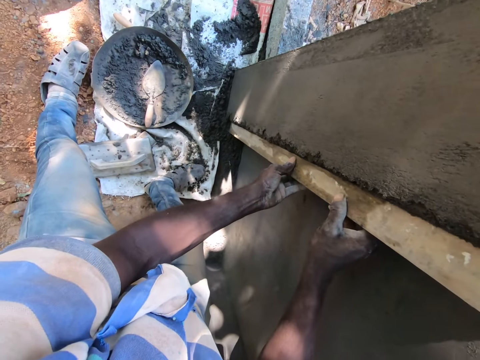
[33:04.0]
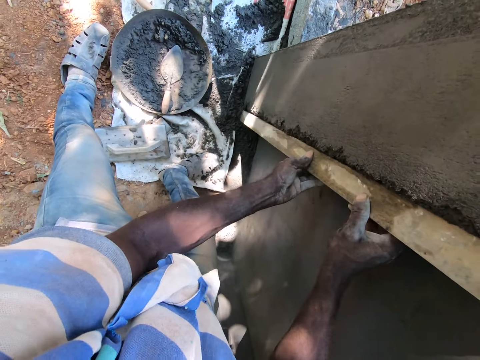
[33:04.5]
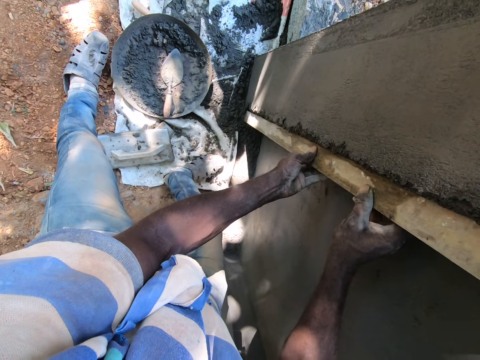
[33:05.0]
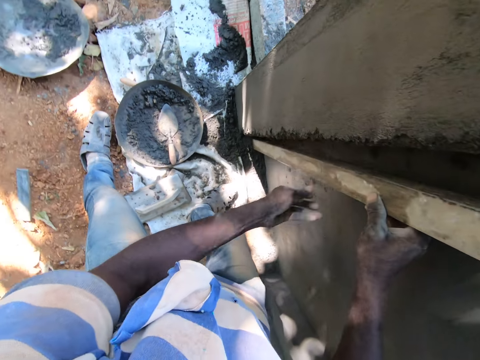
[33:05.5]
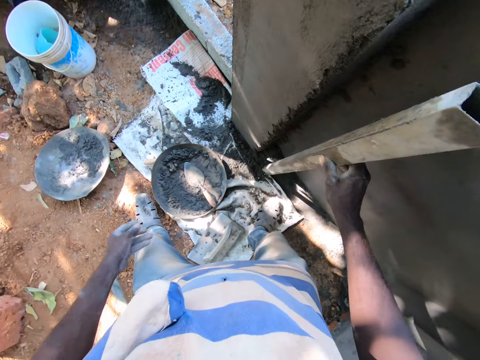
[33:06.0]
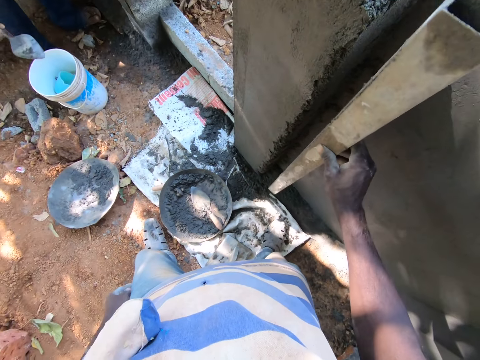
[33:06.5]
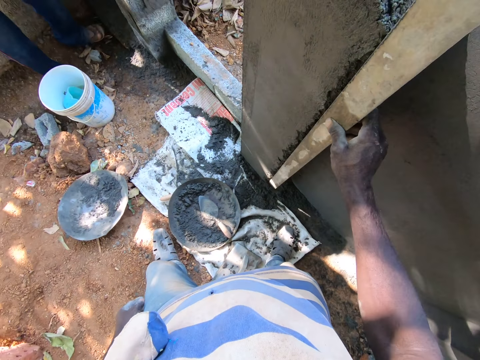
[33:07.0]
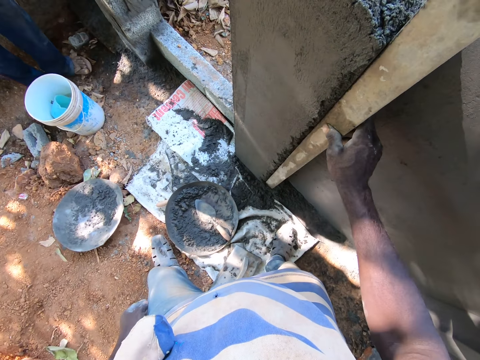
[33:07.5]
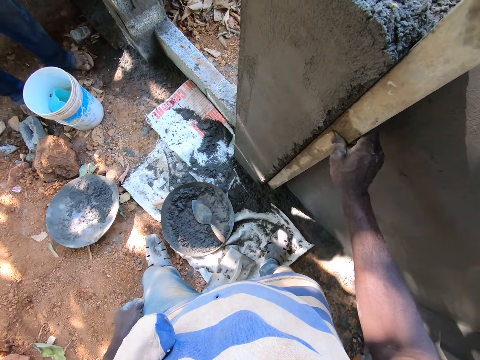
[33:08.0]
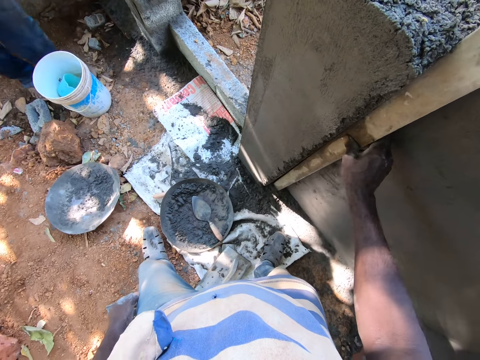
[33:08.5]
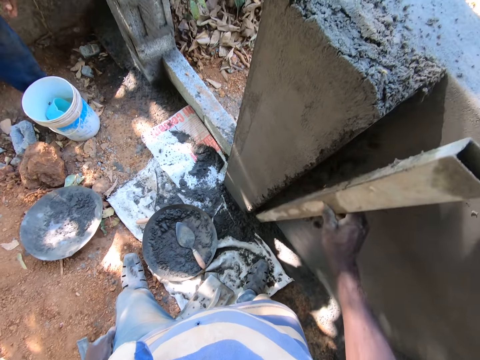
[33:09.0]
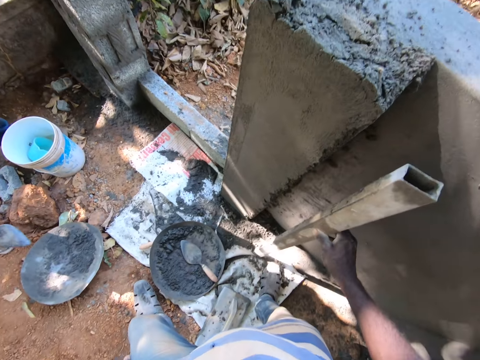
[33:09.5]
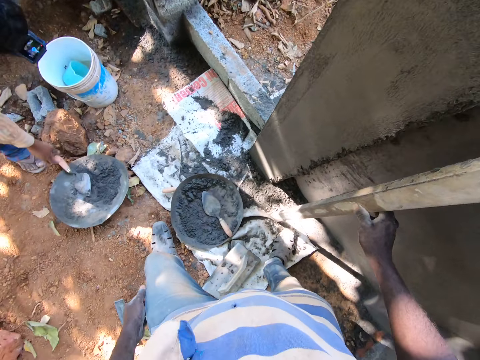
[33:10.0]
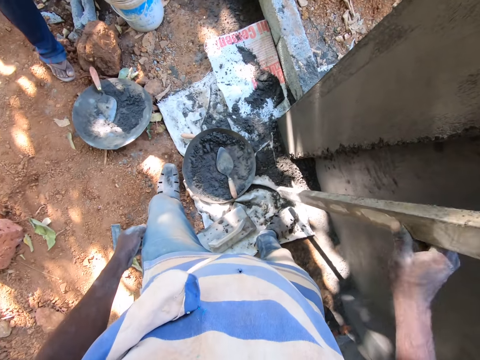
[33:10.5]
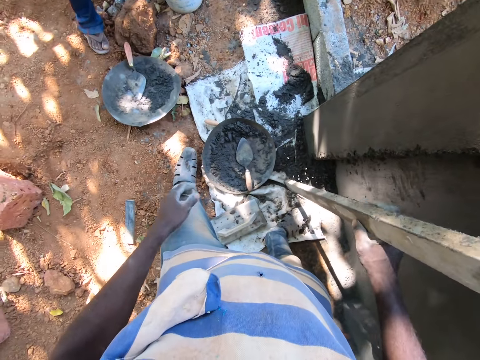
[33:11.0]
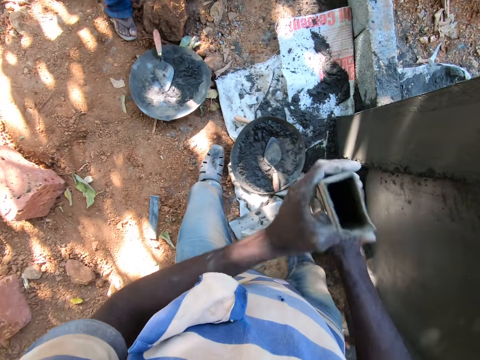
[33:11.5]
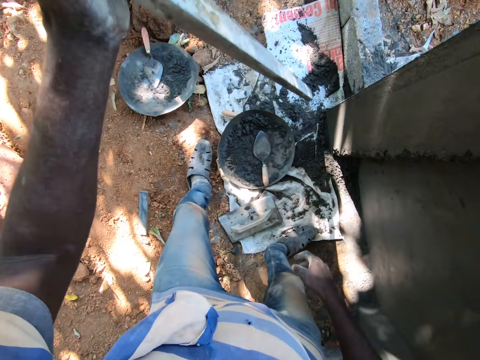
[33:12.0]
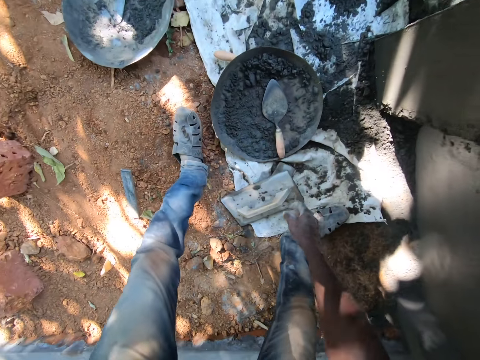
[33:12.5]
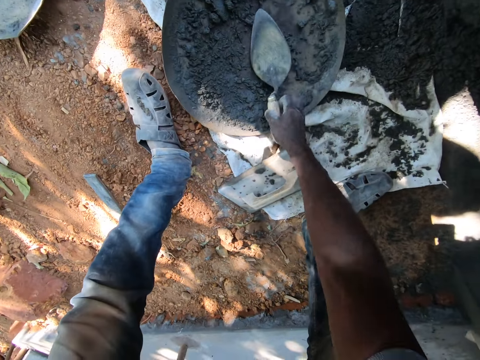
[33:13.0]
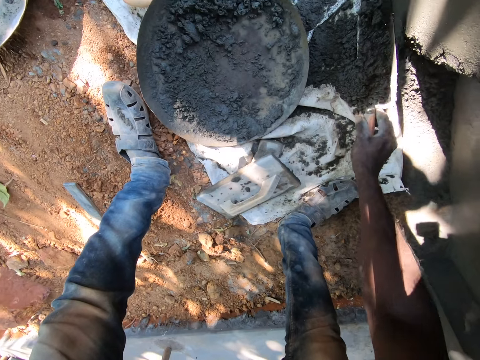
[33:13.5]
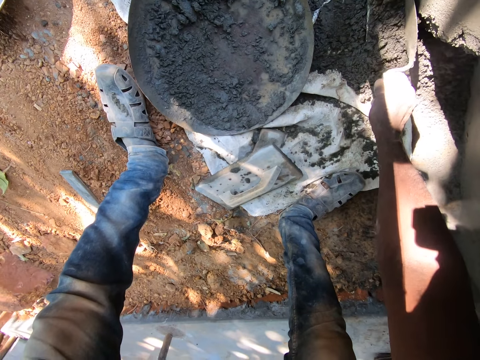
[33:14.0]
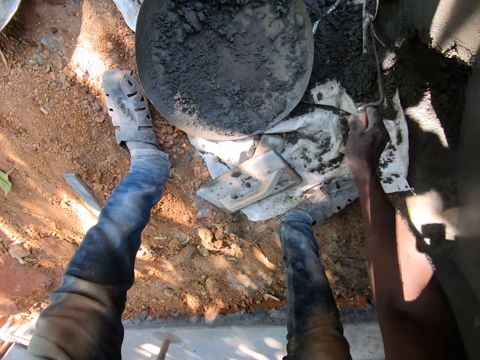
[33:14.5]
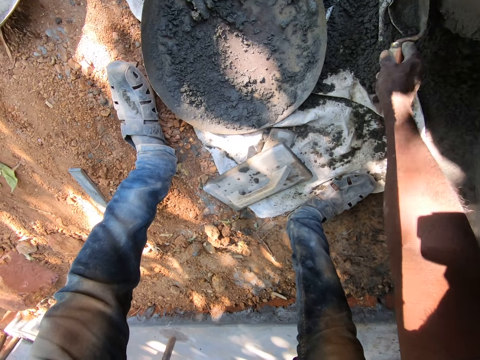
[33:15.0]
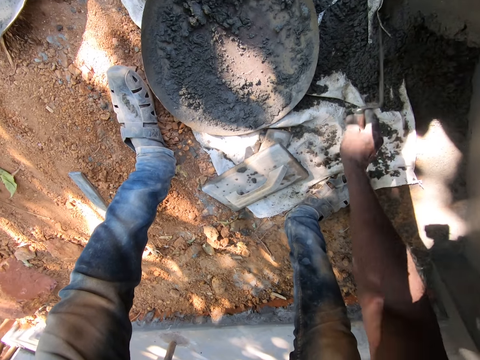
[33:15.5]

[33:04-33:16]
The camera wearer smoothens the concrete on the wall with the aluminium rod in his right hand. A man drops the brick trowel in his right hand on a head pan on the ground. The camera wearer hits the aluminium rod in his right hand on the sack. He passes the aluminium rod from his right hand to his left hand. He picks up the brick trowel from the head pan on the sack with his right hand. He plasters the wall. He scrapes the concrete on the sack with the brick trowel in his right hand.

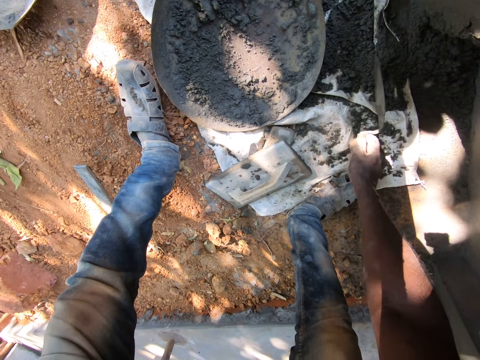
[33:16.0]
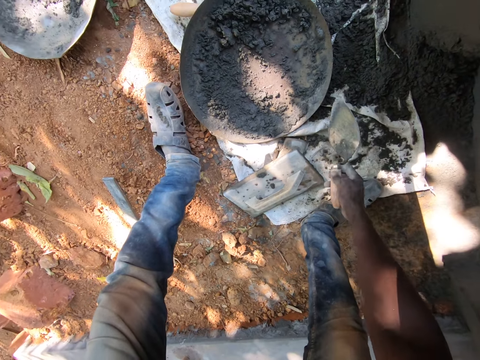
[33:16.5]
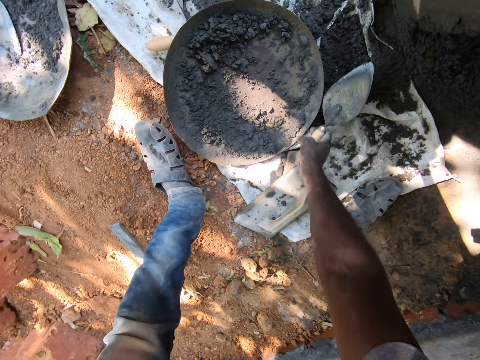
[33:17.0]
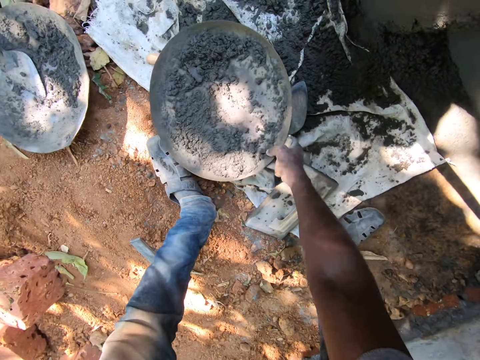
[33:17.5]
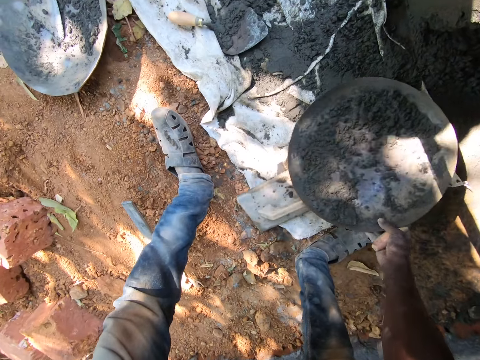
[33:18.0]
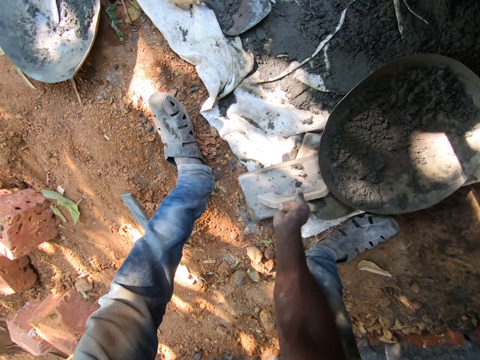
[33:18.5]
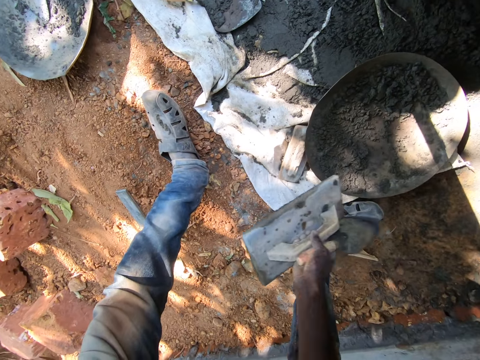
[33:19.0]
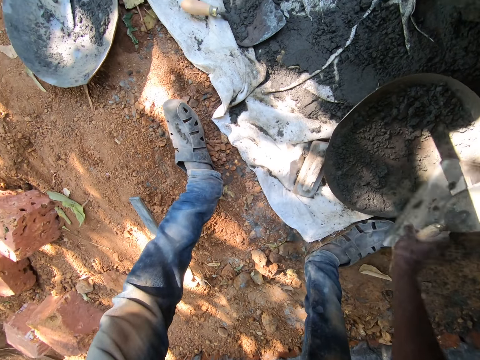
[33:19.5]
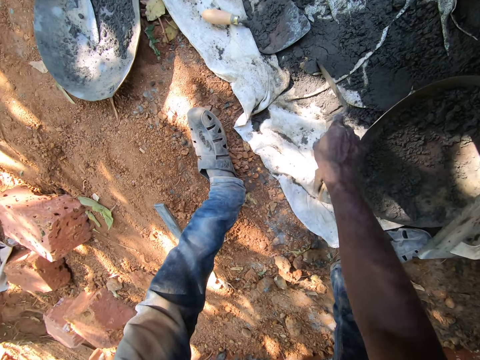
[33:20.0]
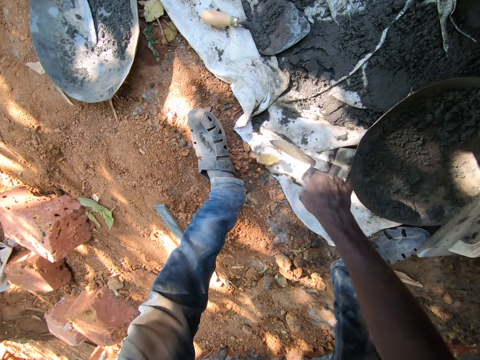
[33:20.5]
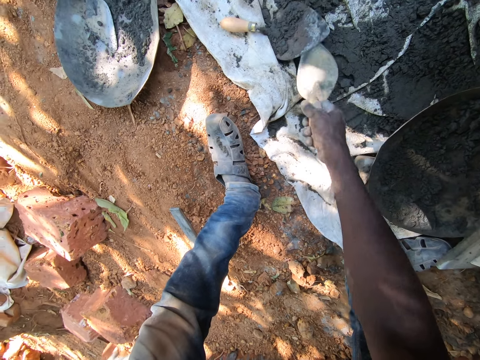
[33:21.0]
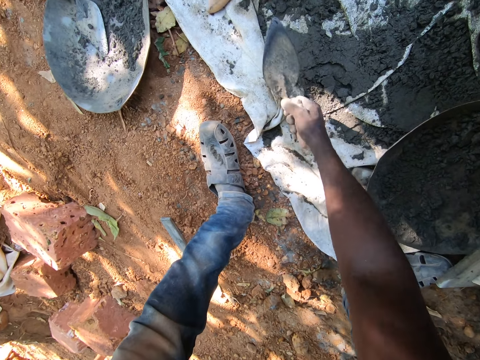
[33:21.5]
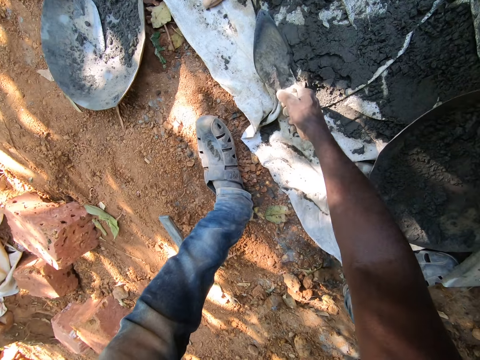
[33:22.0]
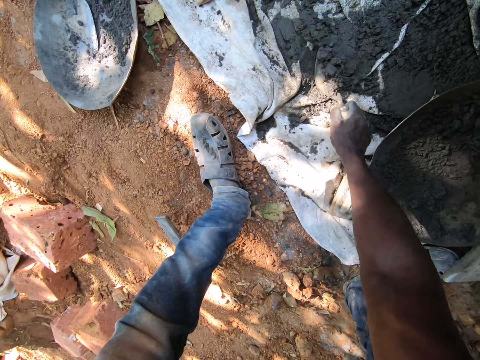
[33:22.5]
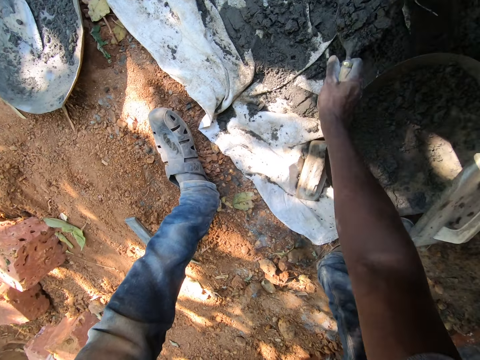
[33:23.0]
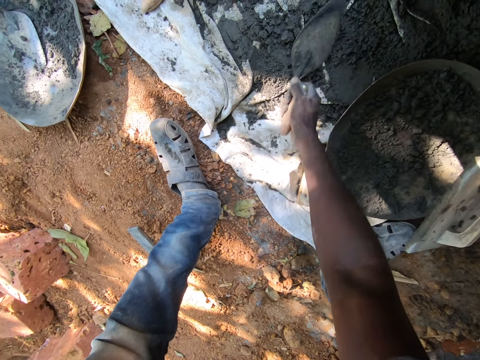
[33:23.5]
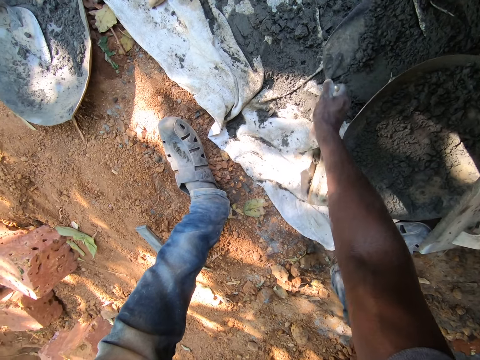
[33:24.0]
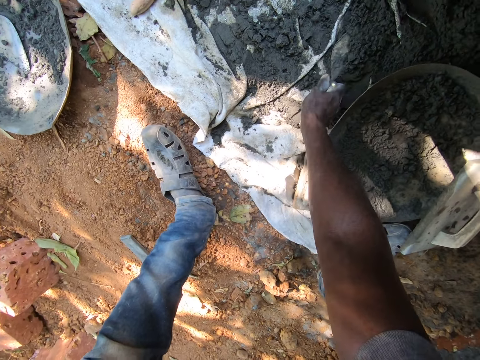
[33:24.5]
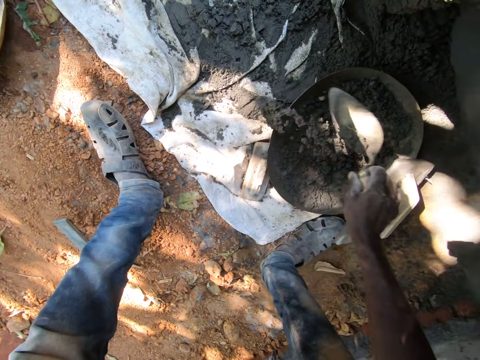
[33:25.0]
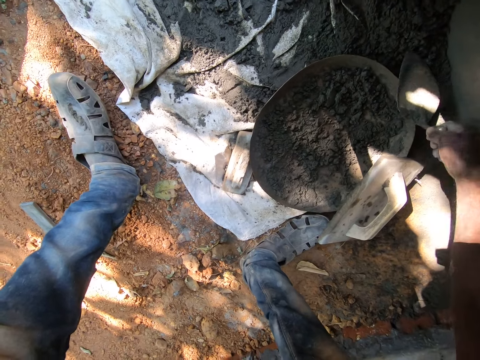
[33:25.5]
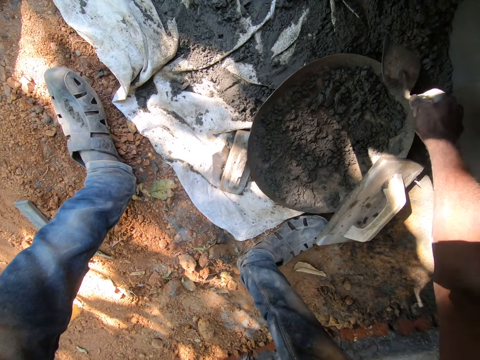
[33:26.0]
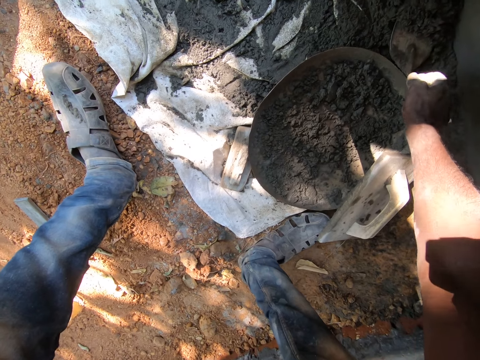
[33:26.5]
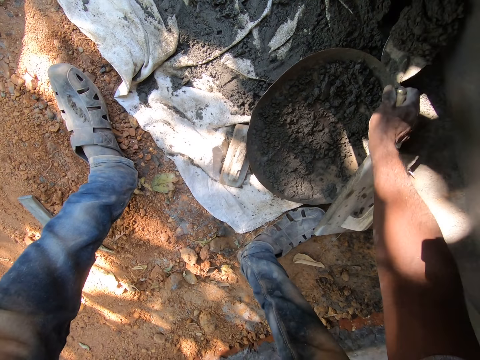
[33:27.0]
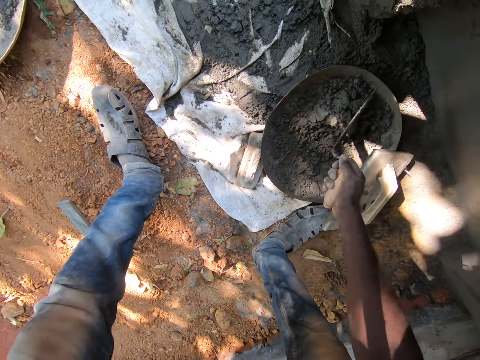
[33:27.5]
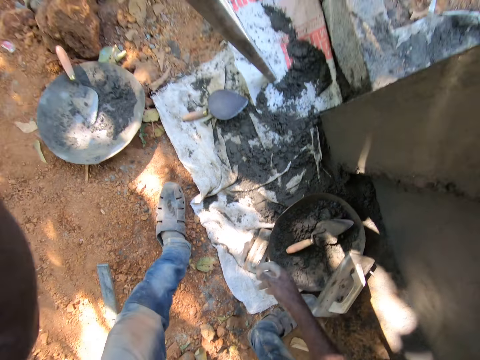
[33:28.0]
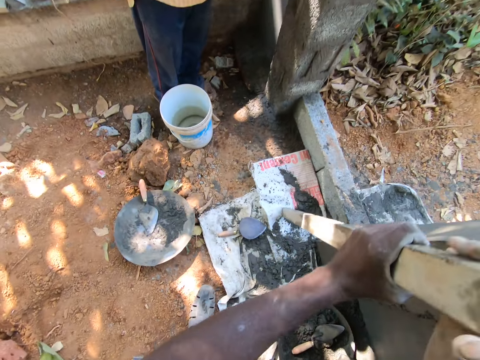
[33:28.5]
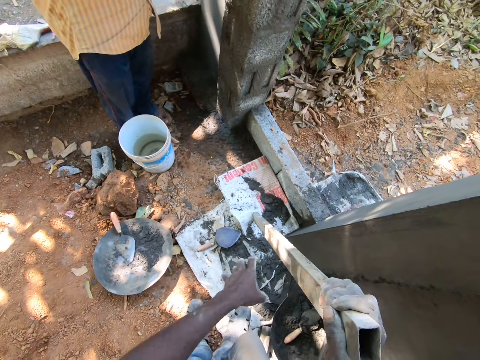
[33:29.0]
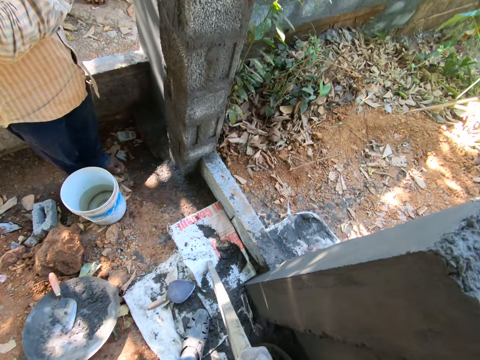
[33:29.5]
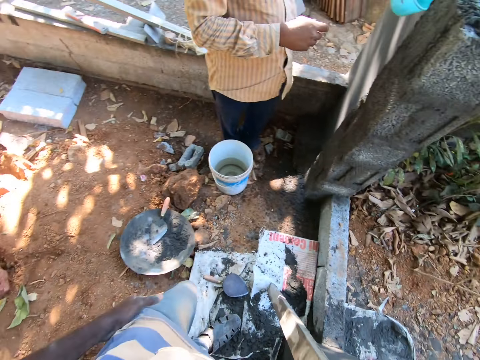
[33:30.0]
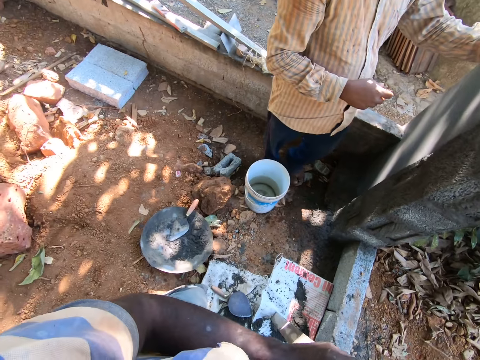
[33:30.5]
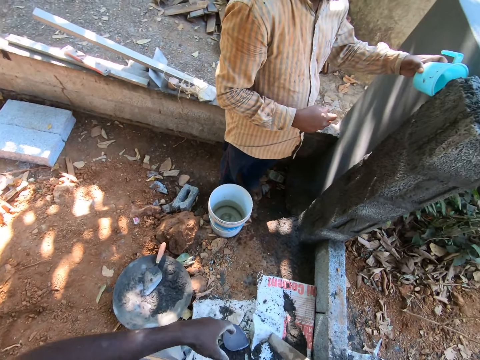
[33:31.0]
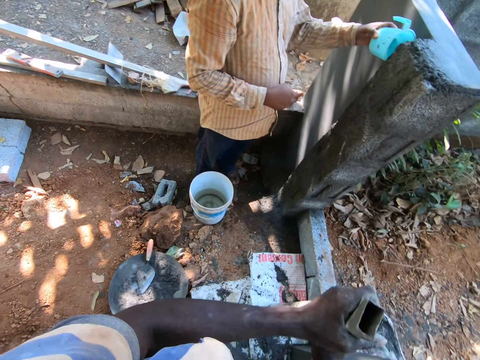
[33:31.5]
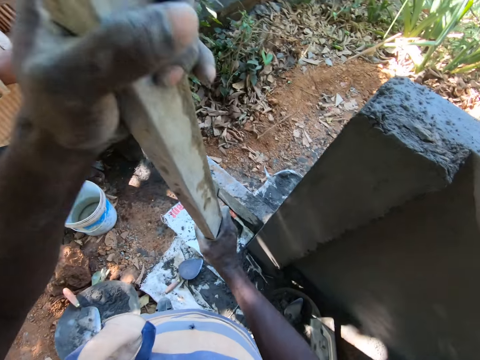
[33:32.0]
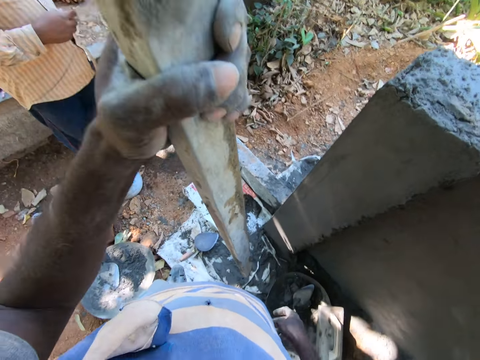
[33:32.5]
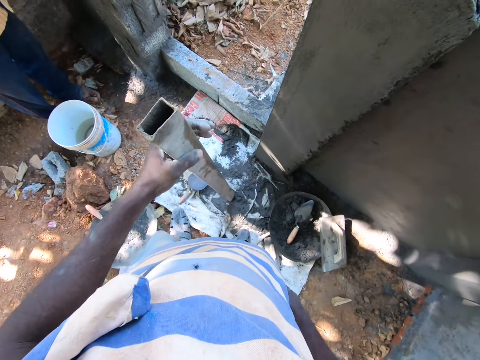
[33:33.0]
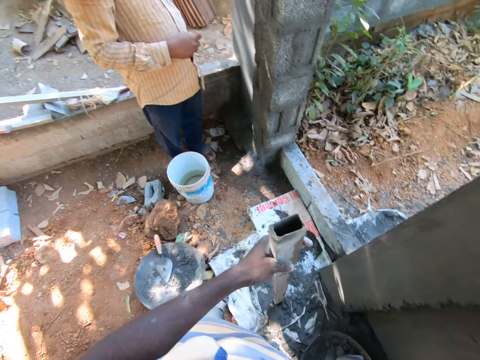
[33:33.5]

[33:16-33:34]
The camera wearer moves the head pan on the sack with his right hand. He picks up the wooden float from the sack with his right hand. He places the wooden float in his right hand on the head pan. He scrapes a leaf off the concrete on the sack with the brick trowel in his right hand. He moves a brick trowel on the sack with the brick trowel in his right hand. He scoops concrete from the sack with the brick trowel in his right hand. He drops the concrete on the brick trowel in his right hand in the head pan on the ground. He scoops concrete from the sack with the brick trowel in his right hand. He drops the concrete on the brick trowel in his right hand in the head pan on the ground. He scoops concrete from the sack with the brick trowel in his right hand. He drops the concrete on the brick trowel in his right hand in the head pan on the ground. He passes the aluminium rod from his left hand to his right hand. He spits on the floor. He looks around. He holds the aluminium rod with his hands. He hits the aluminium rod in his left hand on the ground. He touches the metal rod.
